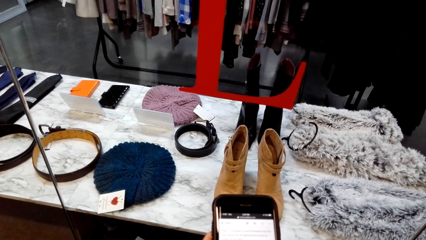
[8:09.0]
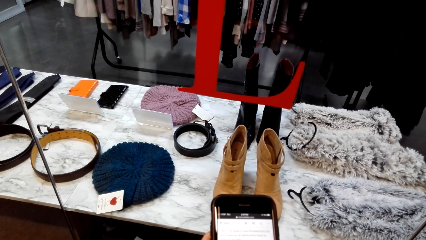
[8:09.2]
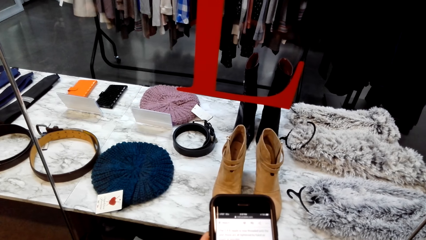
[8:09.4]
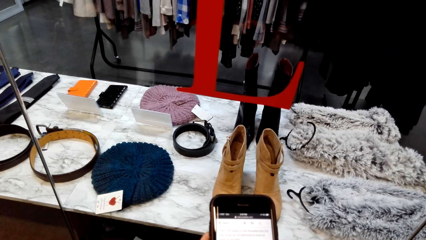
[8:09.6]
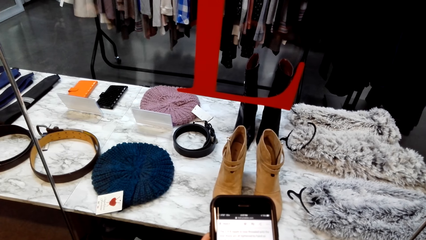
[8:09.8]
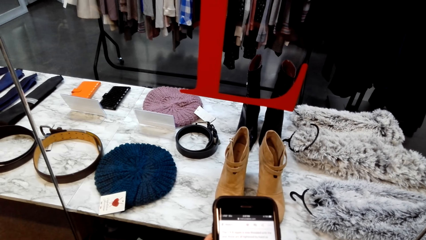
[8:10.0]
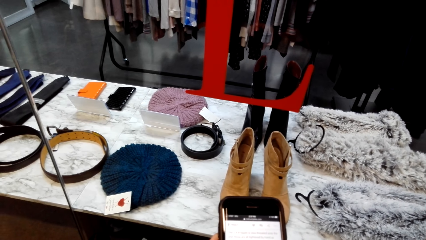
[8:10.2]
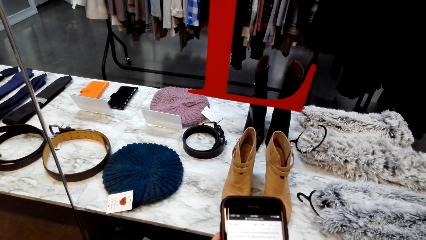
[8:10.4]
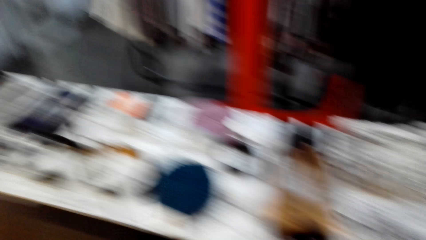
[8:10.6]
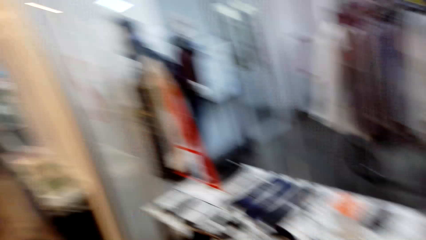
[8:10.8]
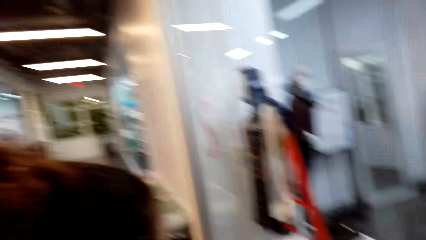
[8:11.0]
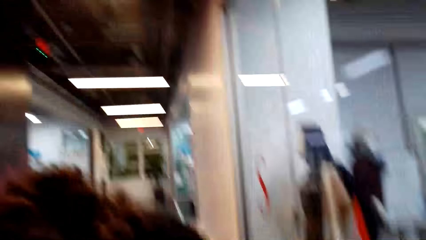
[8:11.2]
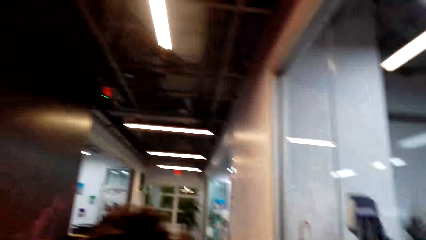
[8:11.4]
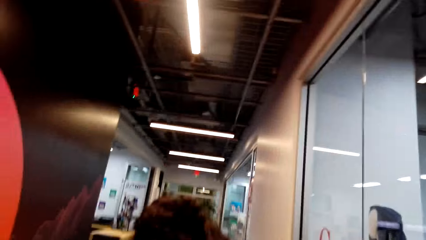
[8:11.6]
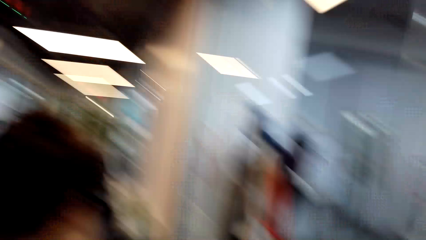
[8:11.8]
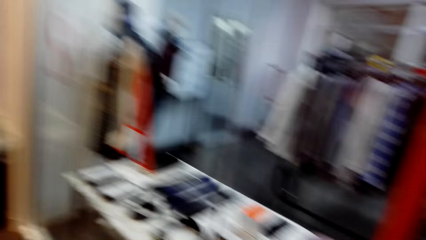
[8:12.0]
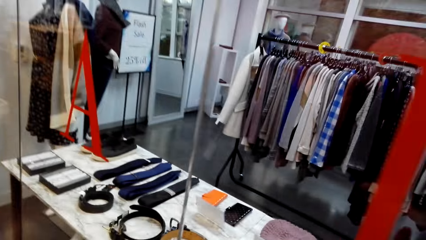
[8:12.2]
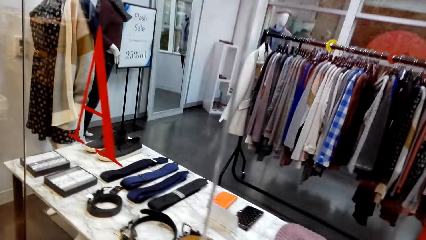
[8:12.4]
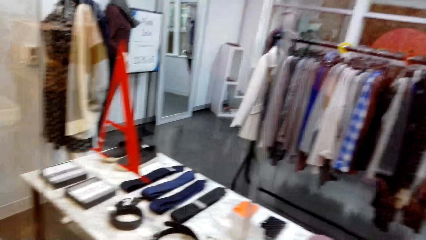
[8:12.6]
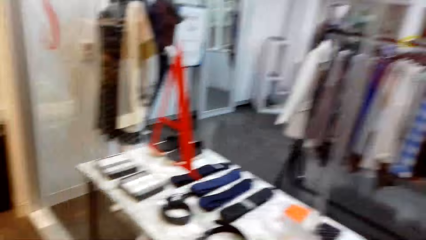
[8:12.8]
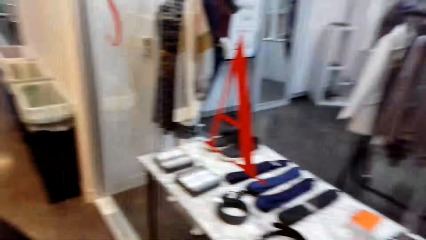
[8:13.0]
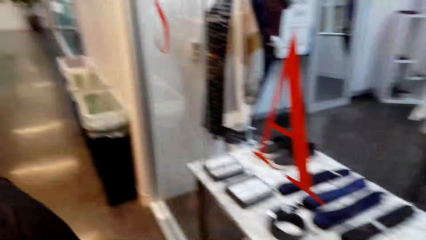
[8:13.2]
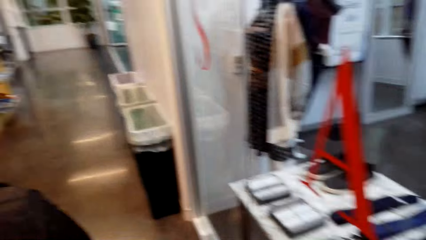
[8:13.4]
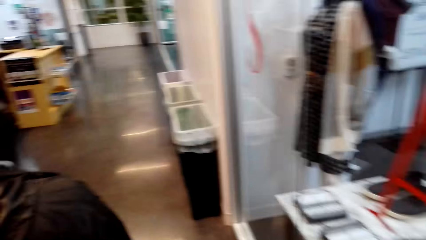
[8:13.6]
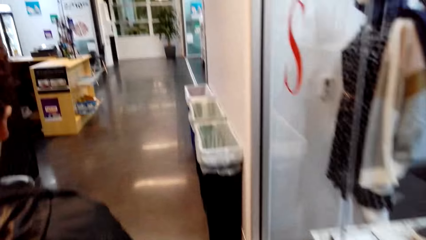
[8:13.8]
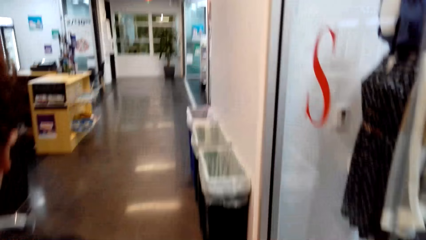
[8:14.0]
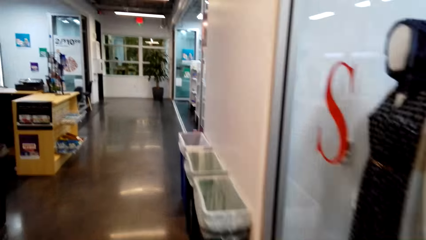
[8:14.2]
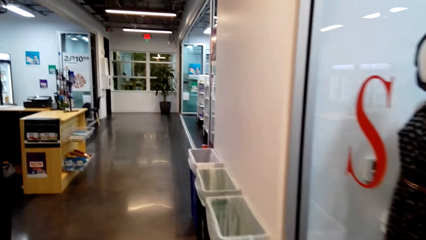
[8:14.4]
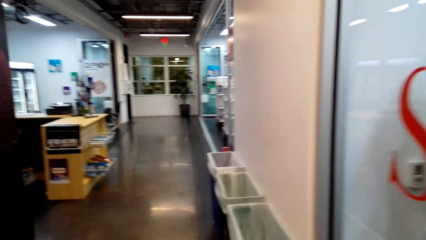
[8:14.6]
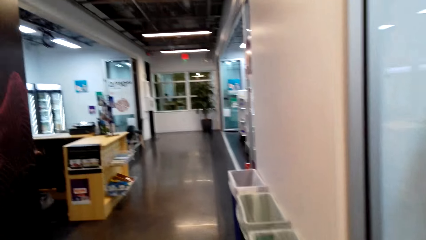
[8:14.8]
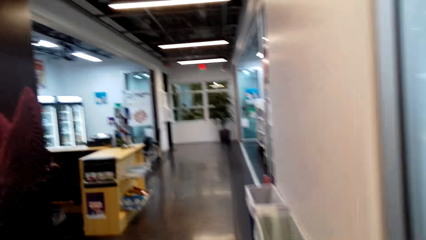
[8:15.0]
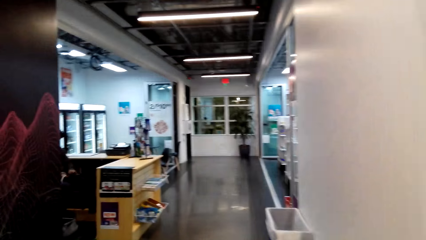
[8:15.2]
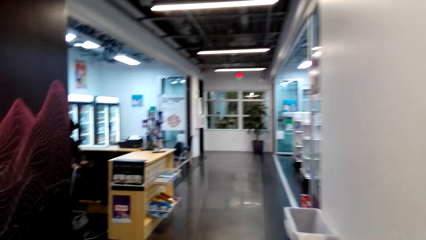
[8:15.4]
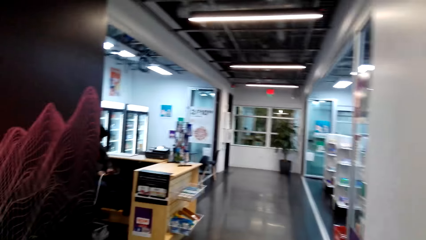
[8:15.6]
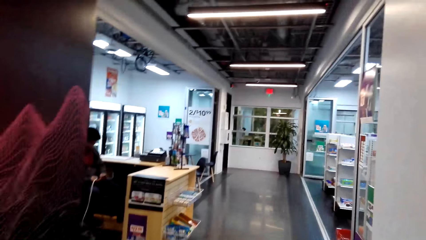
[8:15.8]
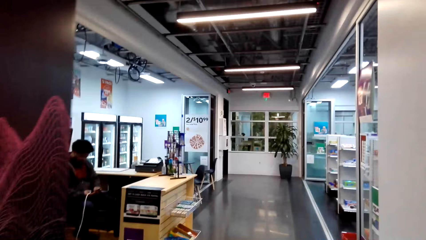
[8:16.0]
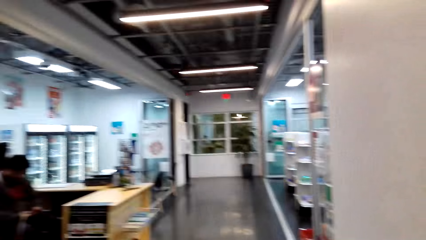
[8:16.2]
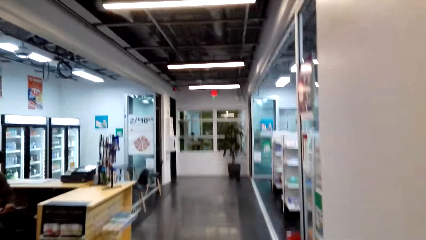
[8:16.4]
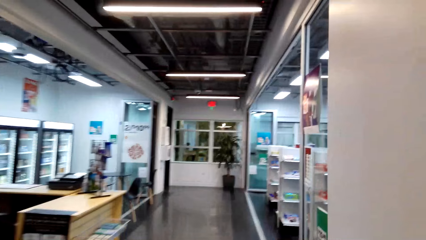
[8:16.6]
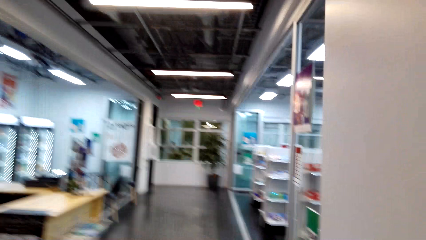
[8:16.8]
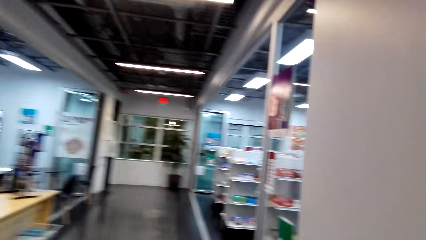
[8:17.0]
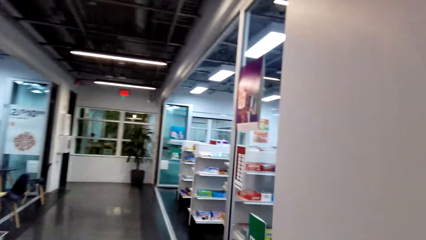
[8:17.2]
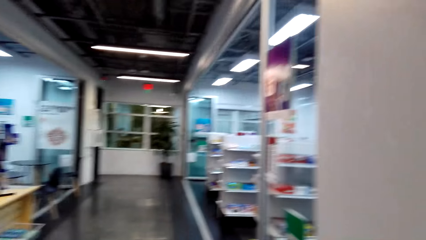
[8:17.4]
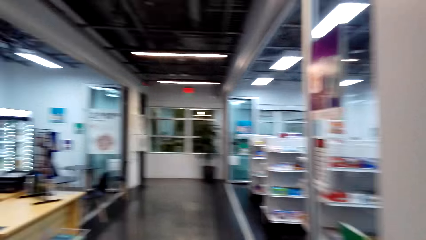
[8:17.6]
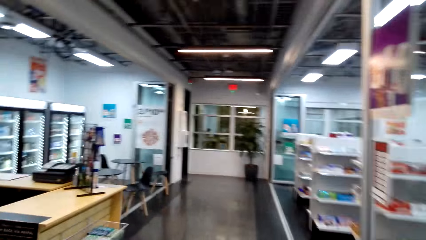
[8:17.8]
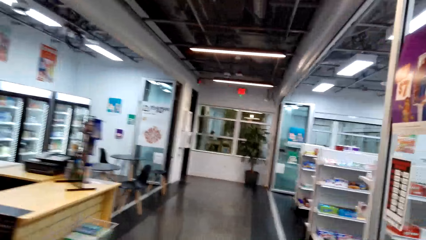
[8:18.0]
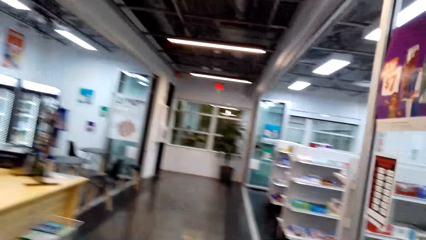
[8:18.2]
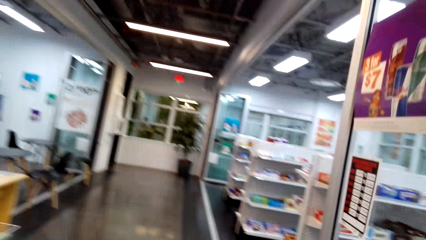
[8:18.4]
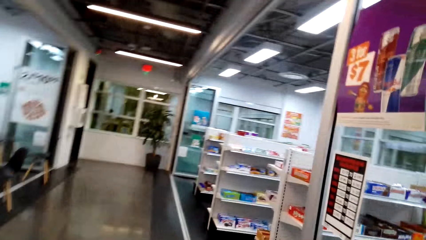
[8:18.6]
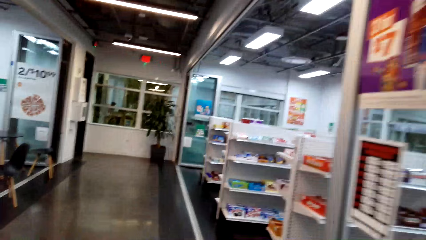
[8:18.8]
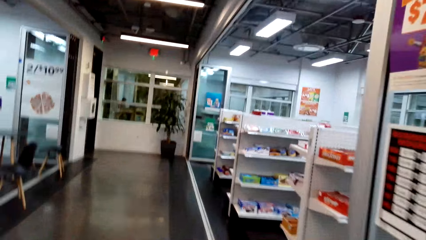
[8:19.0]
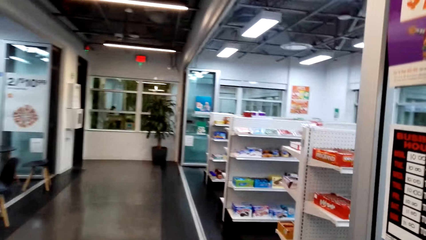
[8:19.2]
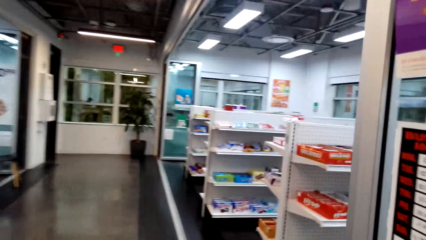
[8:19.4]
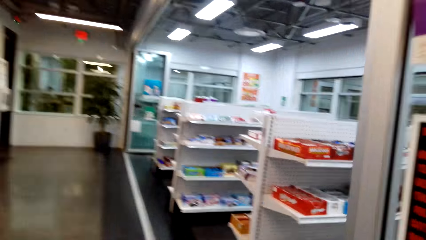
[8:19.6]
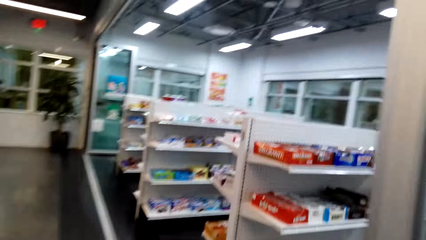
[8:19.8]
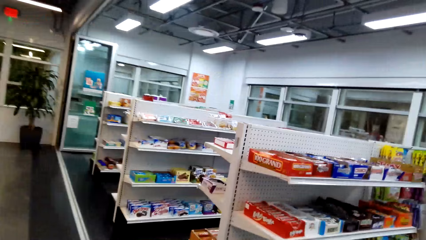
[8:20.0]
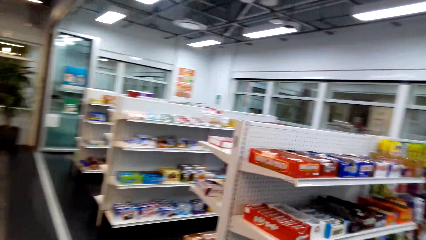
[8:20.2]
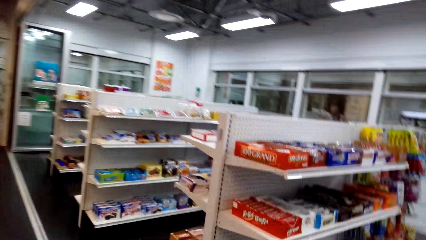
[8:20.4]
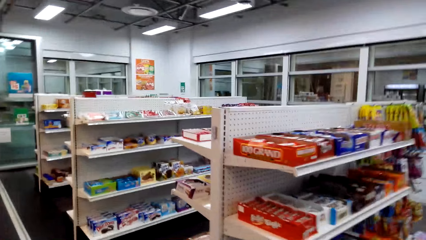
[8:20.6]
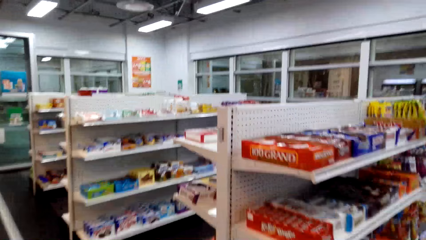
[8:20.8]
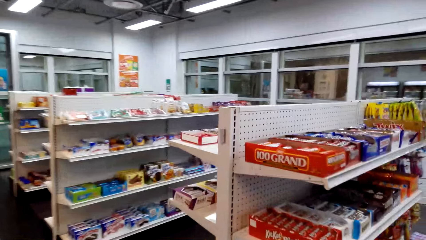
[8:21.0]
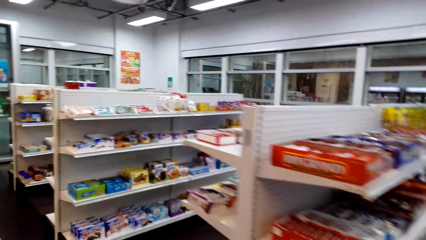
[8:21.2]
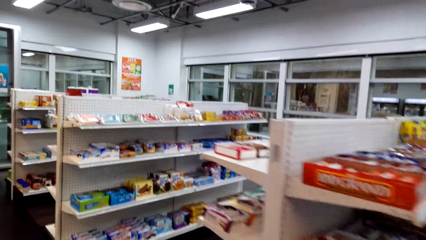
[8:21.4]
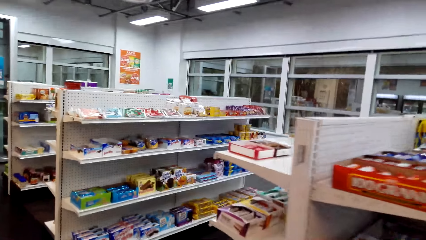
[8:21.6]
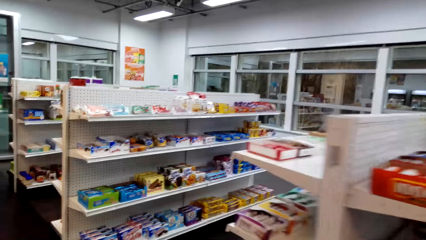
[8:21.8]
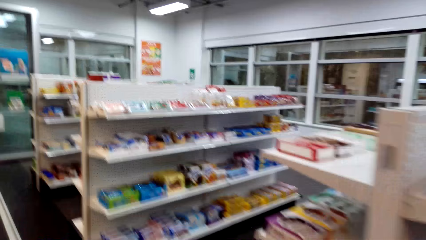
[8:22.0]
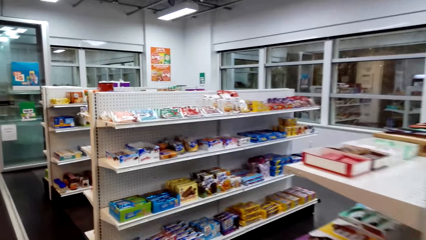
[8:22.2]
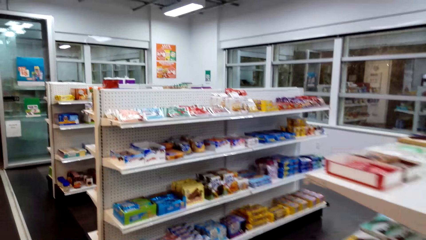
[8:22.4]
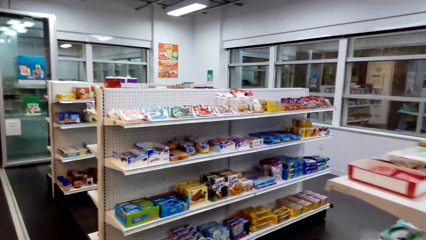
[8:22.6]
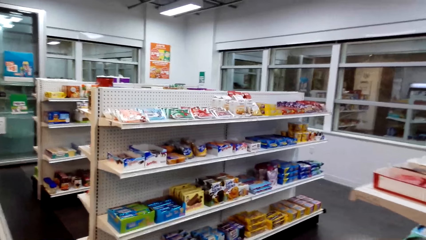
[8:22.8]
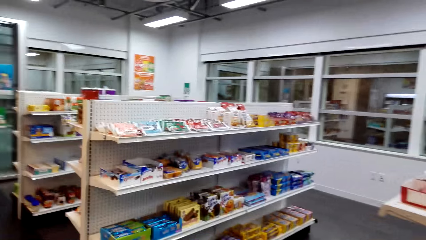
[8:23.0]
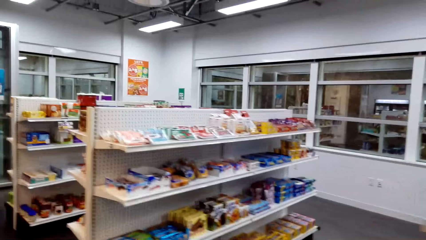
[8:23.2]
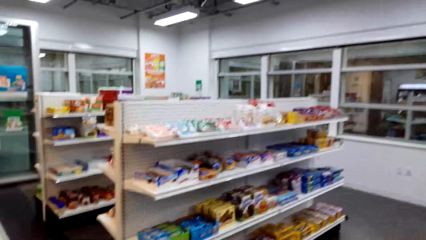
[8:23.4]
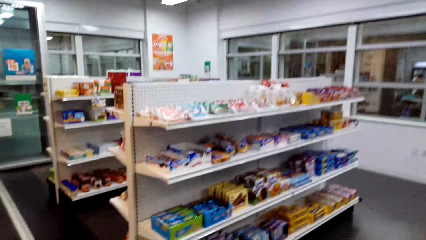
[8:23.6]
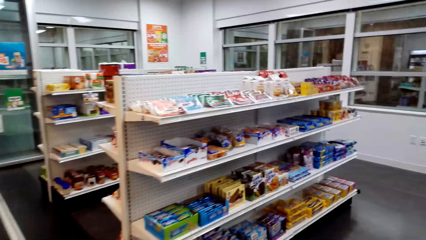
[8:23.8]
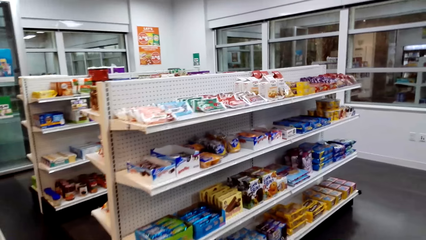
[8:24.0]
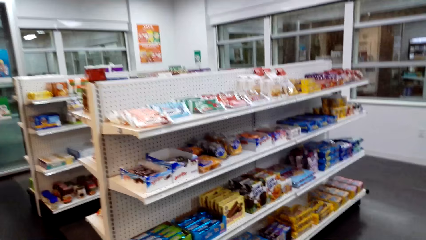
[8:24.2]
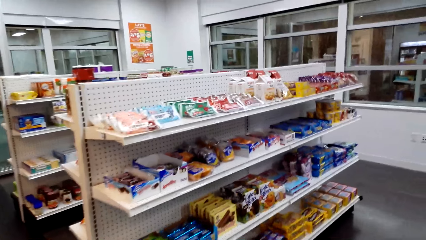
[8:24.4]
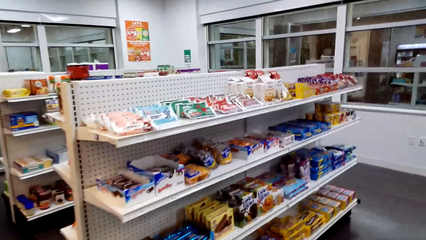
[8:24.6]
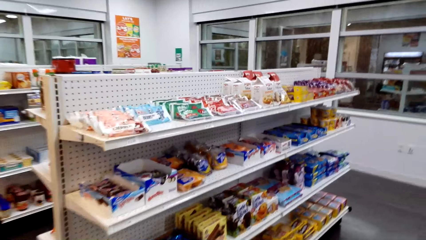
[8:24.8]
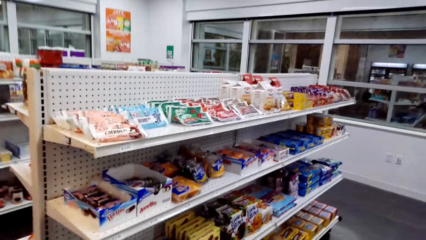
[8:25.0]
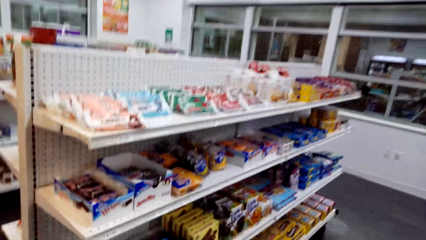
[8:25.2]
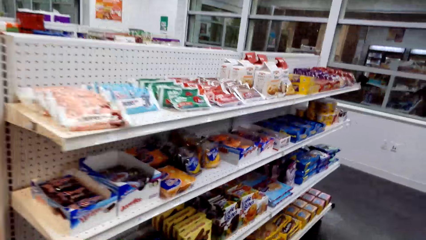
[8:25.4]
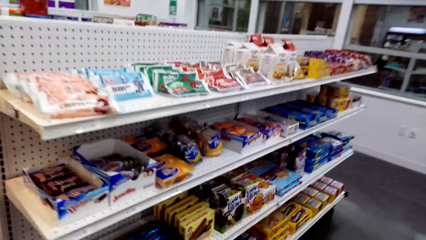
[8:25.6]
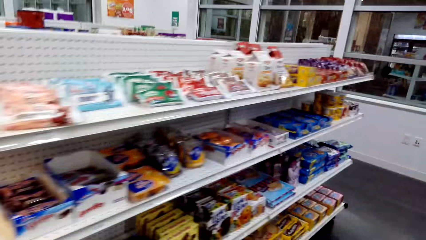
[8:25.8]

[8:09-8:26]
A woman looks around. The camera wearer looks around and walks around the shop. The woman walks around. The camera wearer looks at the shelves.
